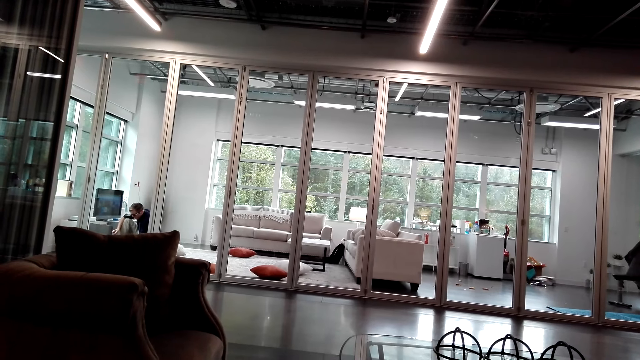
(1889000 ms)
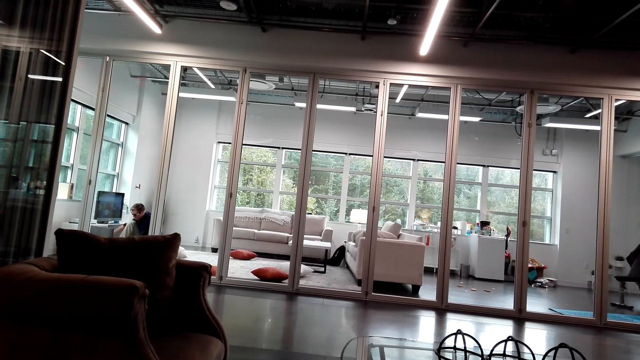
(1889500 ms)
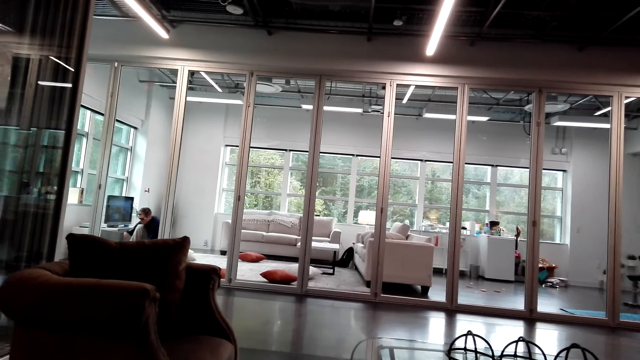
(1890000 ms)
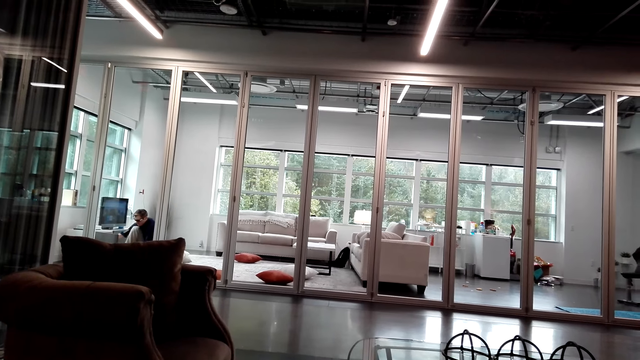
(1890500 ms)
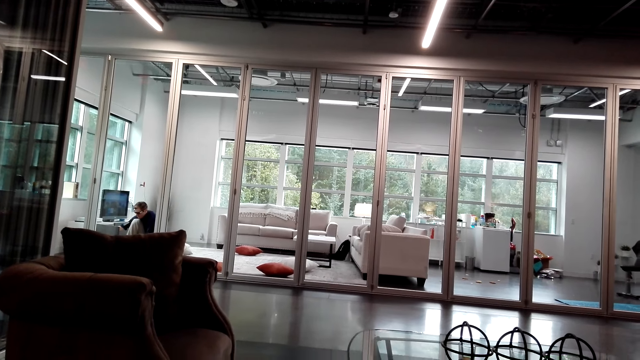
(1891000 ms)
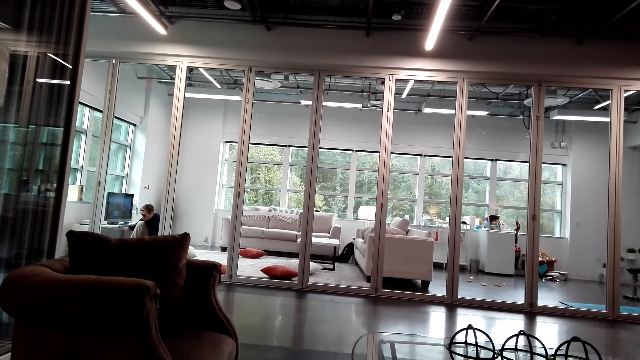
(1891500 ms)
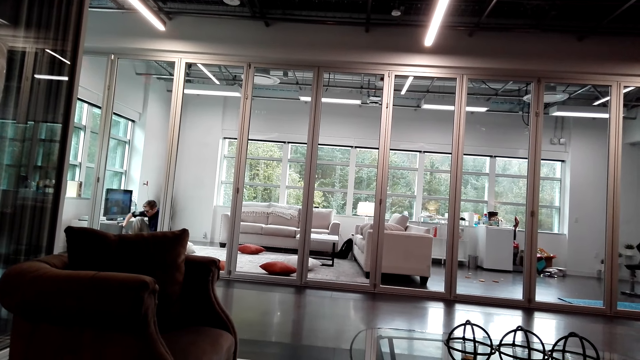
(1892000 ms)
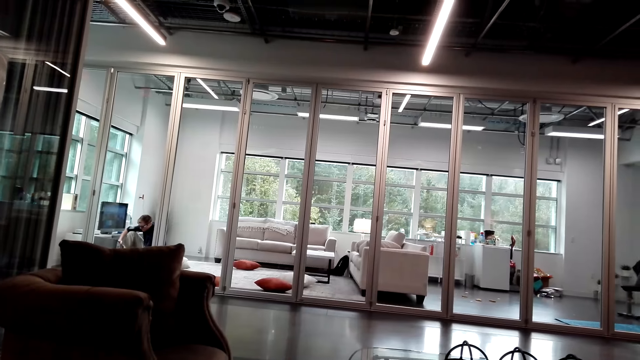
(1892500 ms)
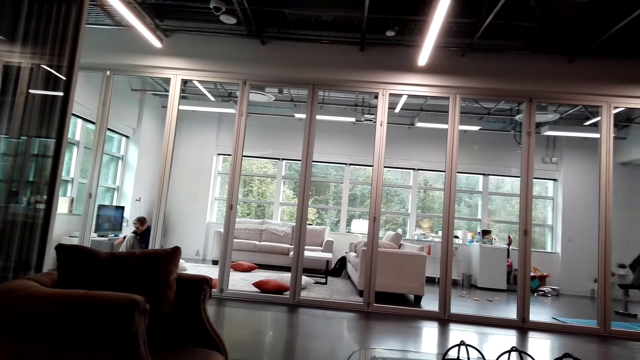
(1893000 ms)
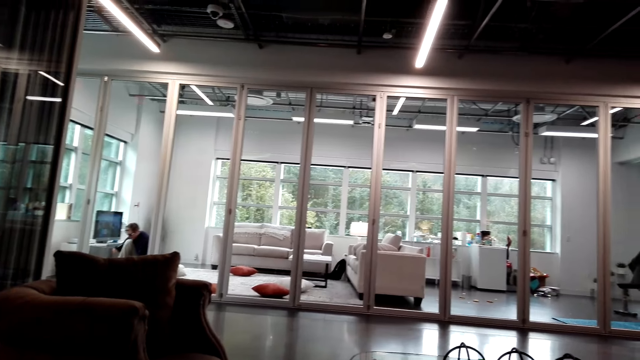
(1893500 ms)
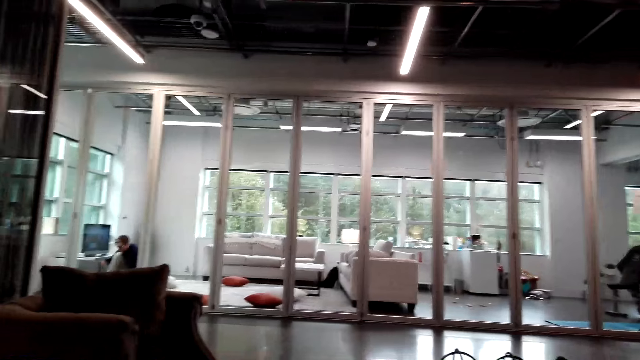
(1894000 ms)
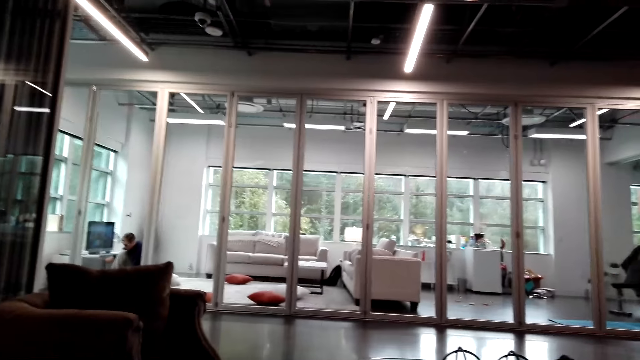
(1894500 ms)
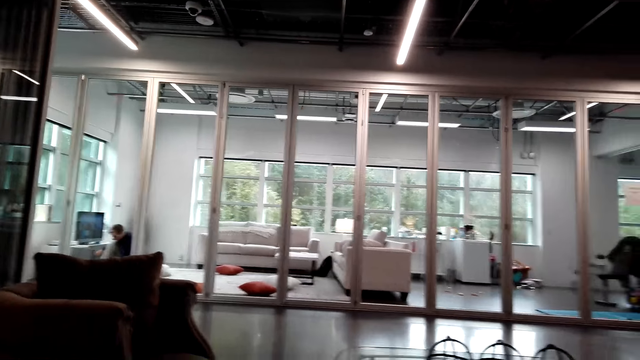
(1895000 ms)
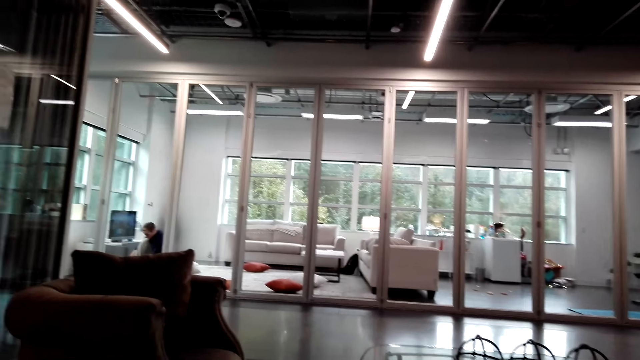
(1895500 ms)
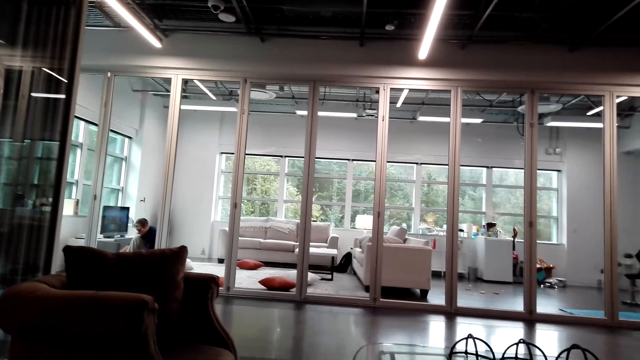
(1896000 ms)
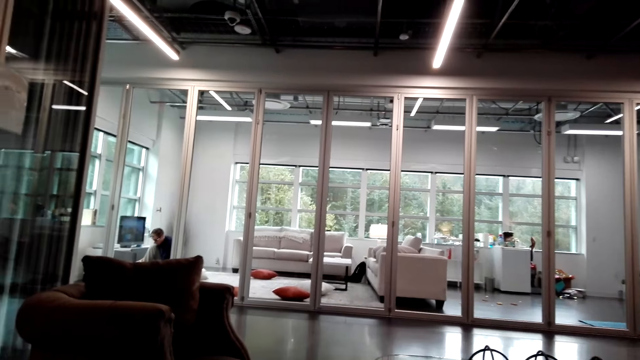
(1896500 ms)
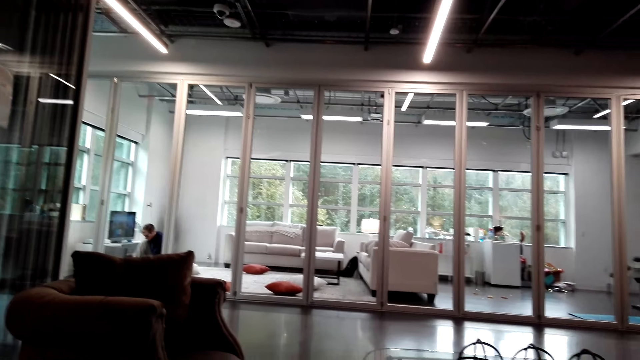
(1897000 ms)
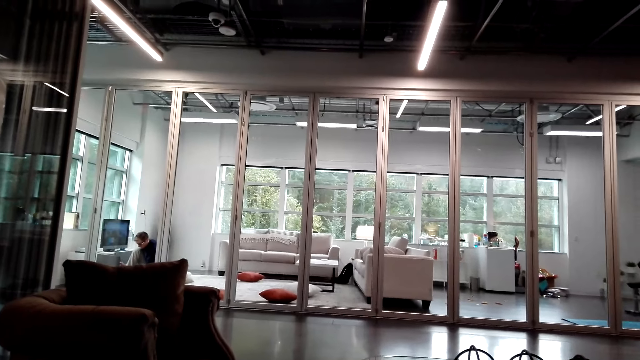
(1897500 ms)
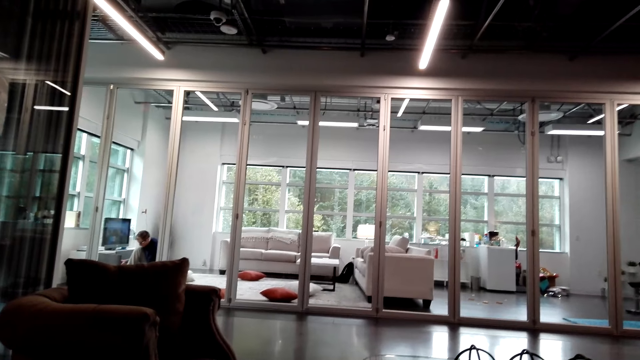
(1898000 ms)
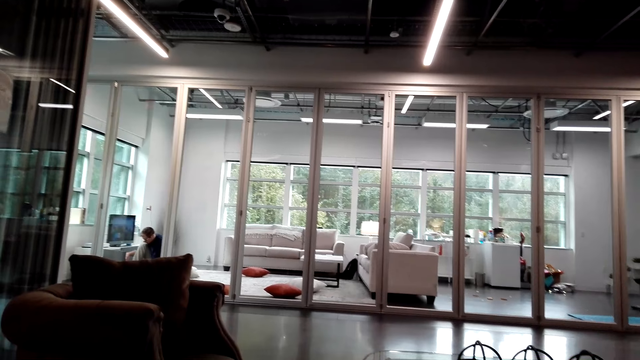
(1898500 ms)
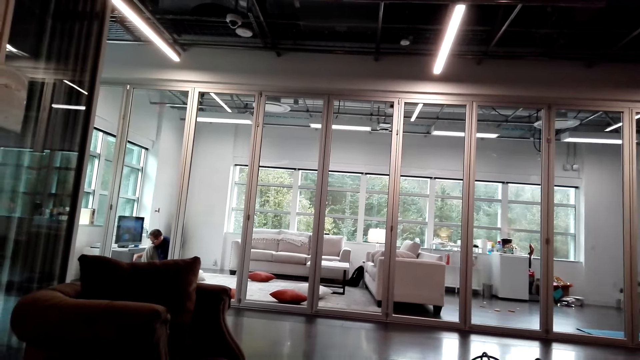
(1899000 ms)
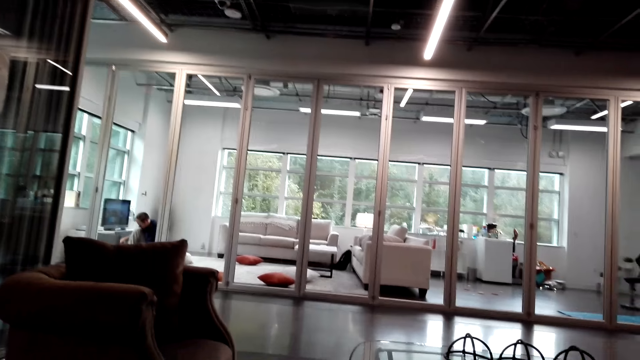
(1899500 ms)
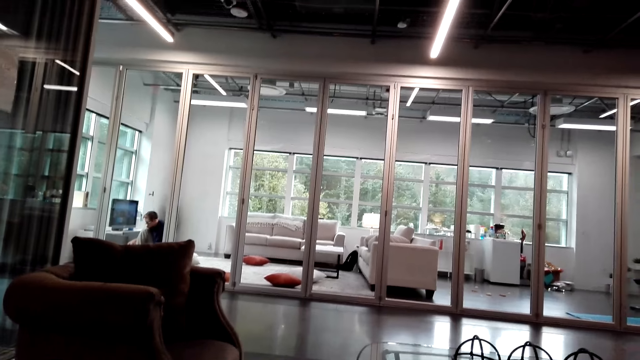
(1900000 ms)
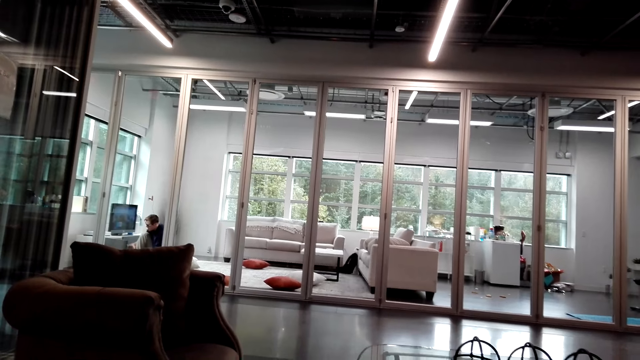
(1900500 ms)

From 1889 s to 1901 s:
The camera wearer talks with a person. The person talks with the camera wearer. The camera wearer talks with the person.

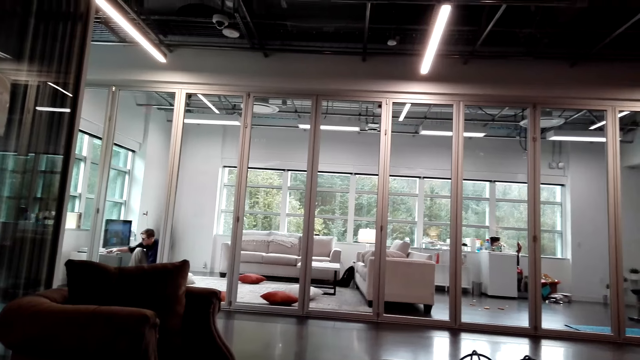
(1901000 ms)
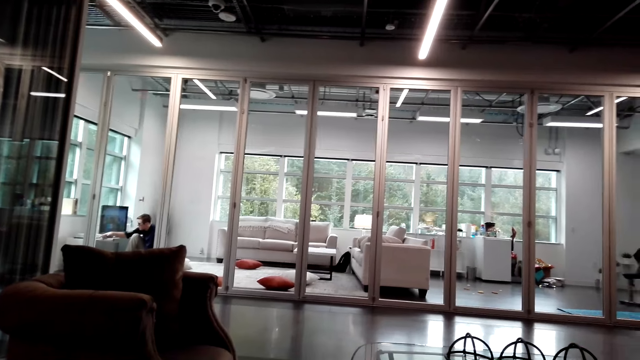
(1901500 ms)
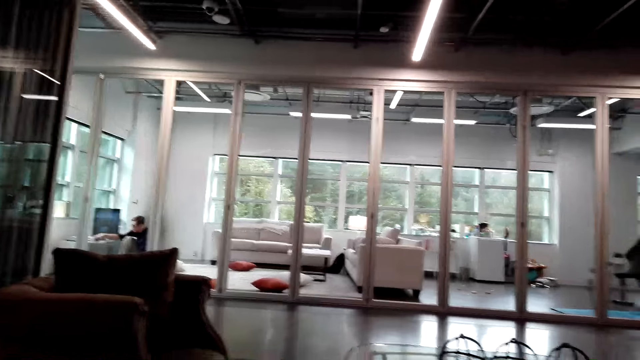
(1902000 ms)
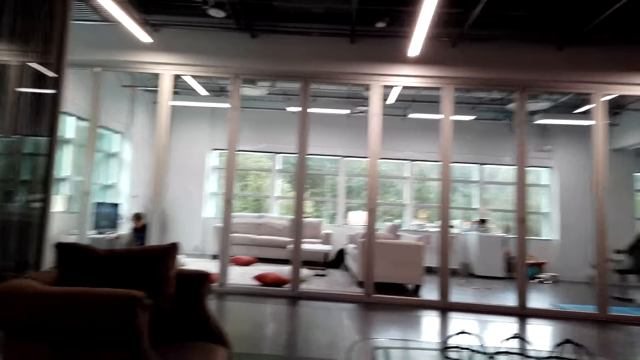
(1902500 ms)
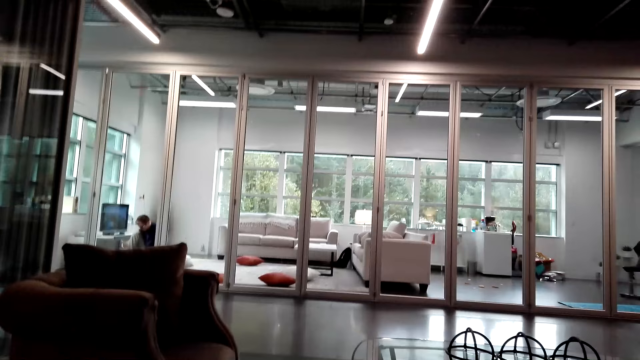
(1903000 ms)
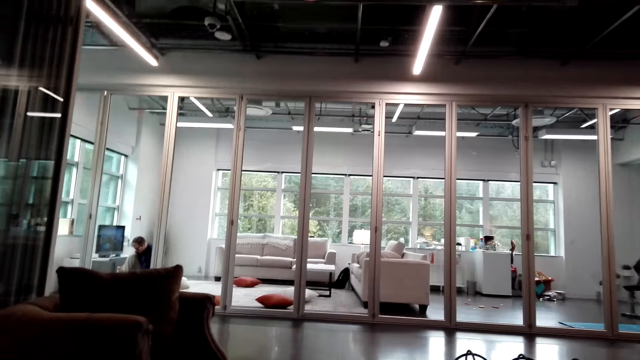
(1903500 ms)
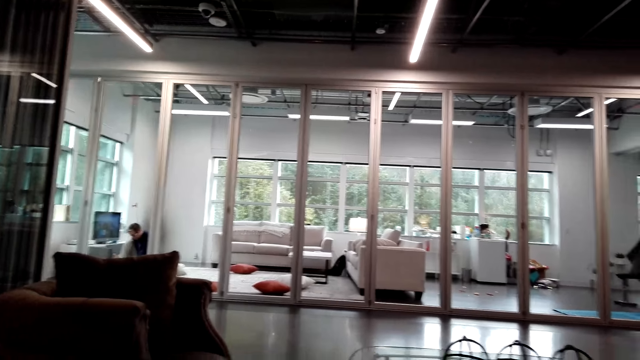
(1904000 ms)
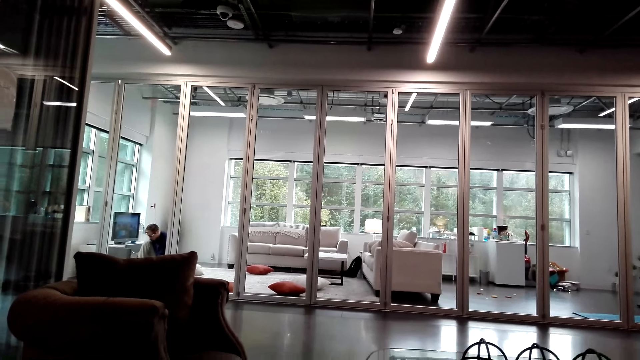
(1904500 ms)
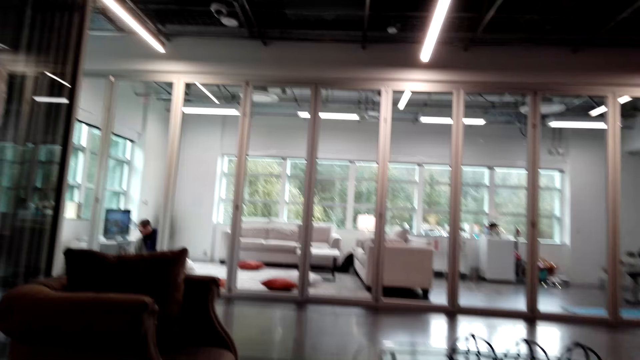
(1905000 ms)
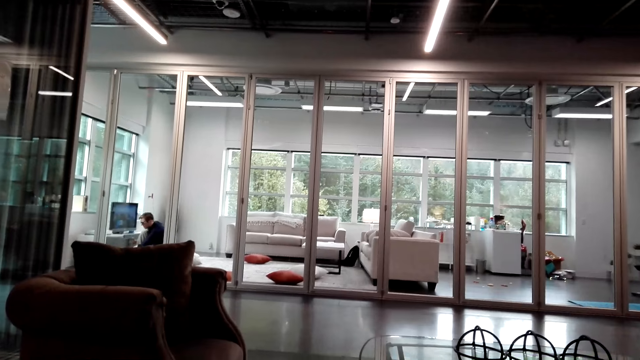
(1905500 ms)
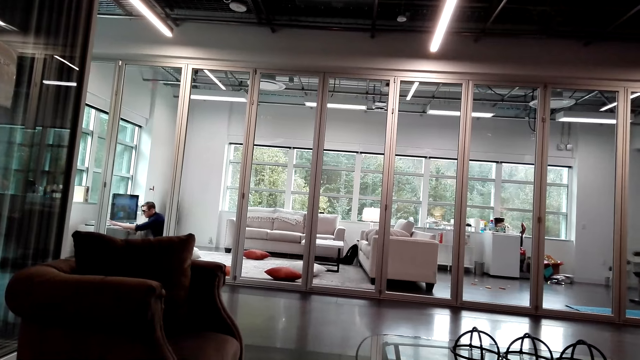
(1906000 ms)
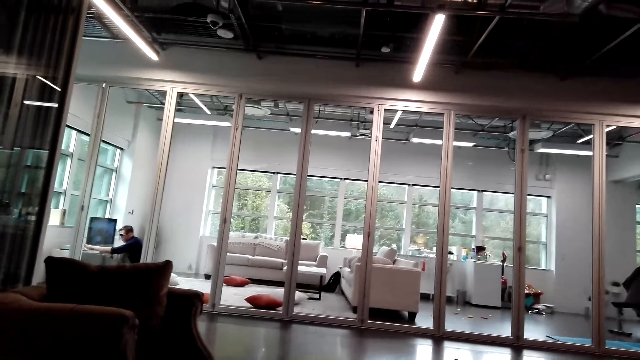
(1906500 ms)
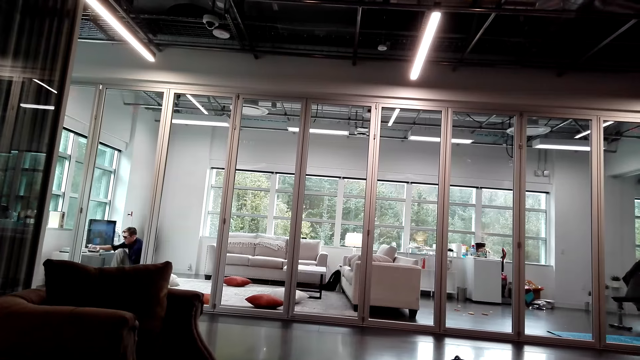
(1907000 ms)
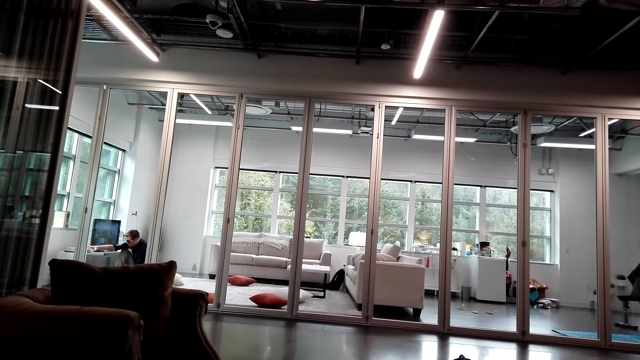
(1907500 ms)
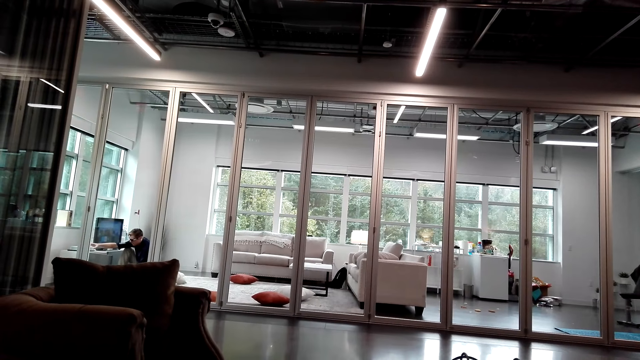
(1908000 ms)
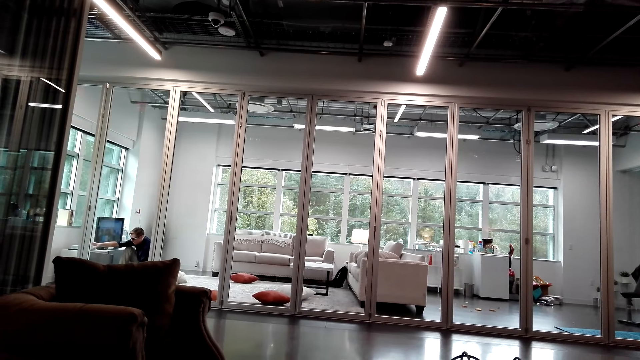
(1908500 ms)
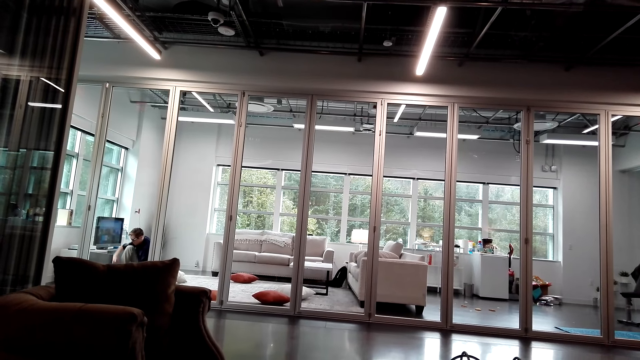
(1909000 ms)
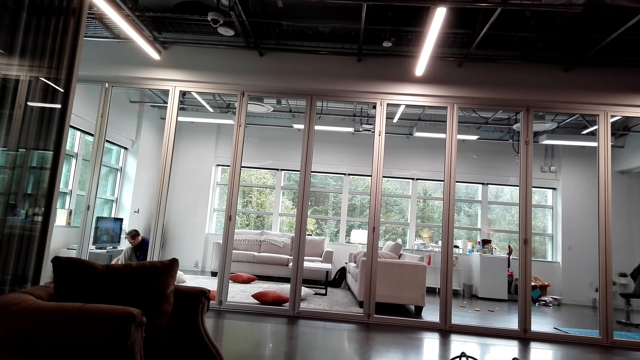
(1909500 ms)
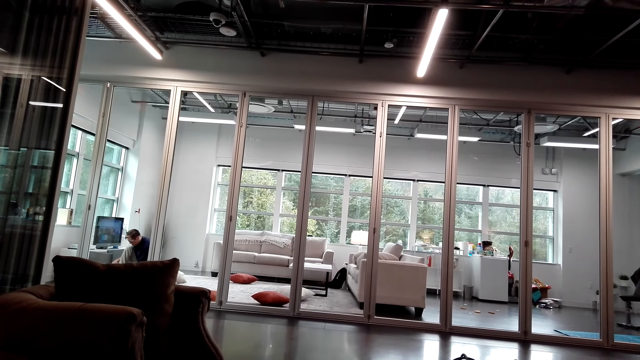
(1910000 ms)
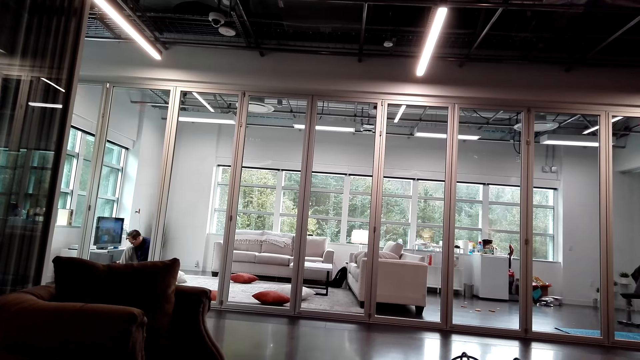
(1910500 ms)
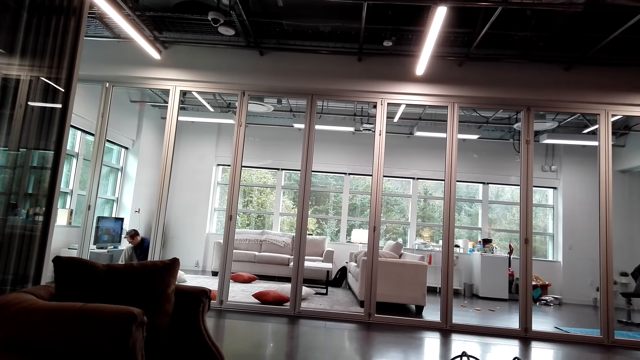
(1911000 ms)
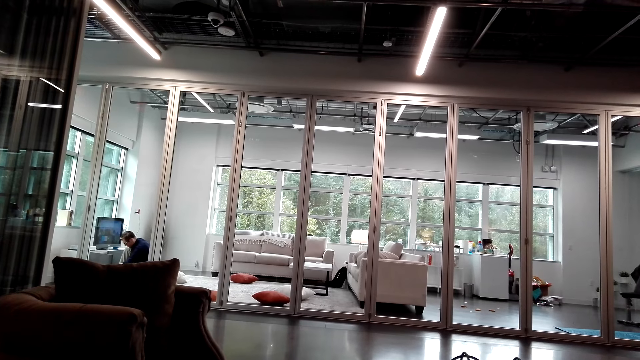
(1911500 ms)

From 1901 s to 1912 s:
A person talks with the camera wearer.
